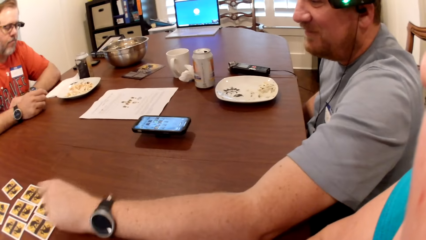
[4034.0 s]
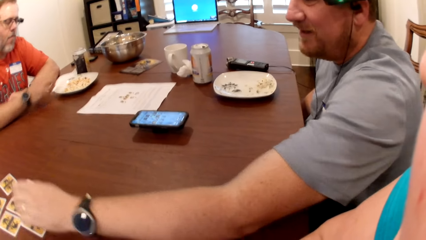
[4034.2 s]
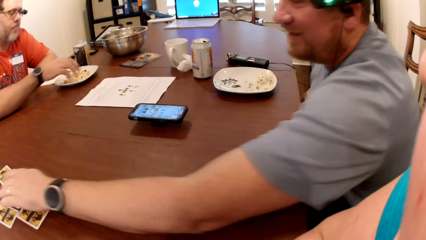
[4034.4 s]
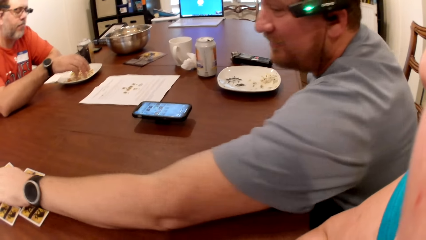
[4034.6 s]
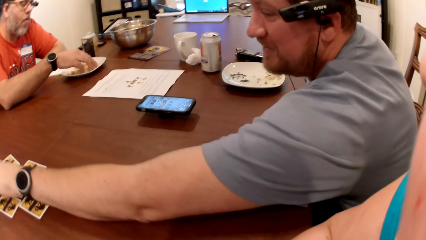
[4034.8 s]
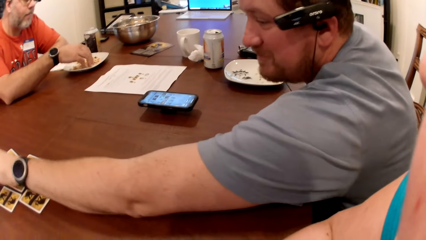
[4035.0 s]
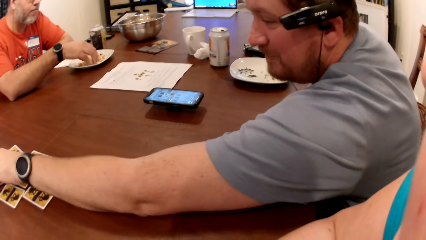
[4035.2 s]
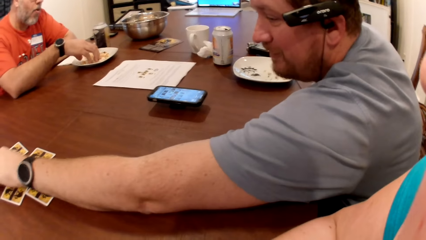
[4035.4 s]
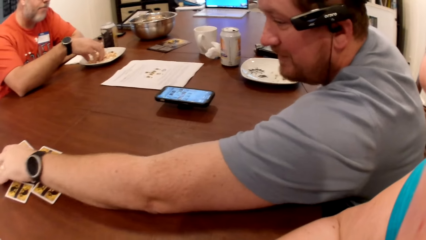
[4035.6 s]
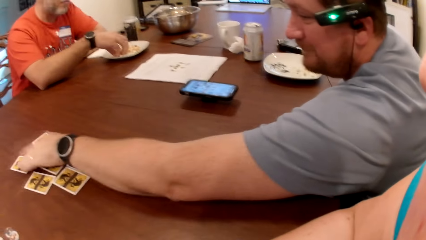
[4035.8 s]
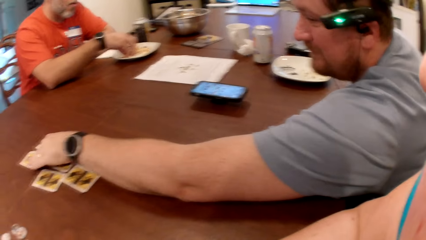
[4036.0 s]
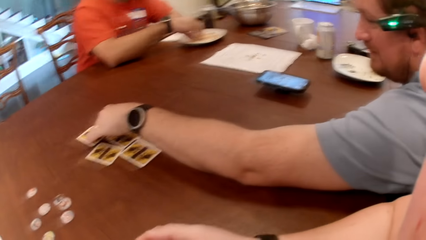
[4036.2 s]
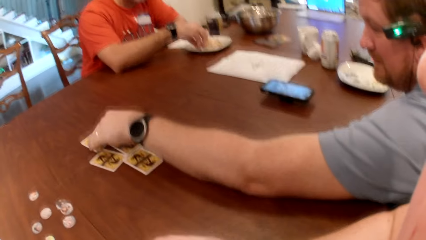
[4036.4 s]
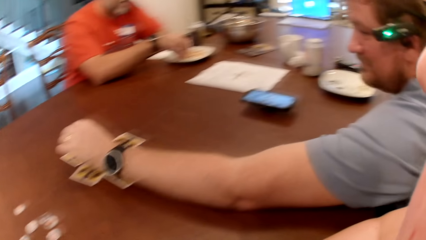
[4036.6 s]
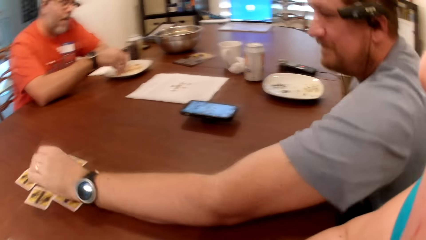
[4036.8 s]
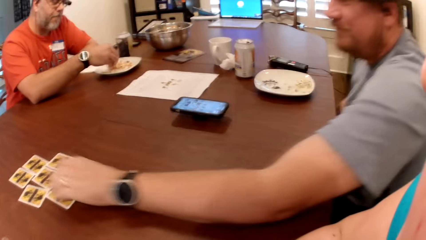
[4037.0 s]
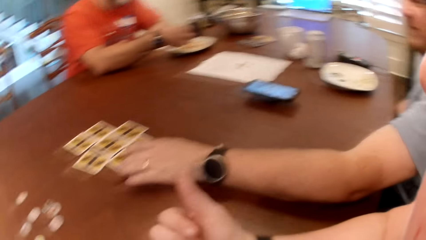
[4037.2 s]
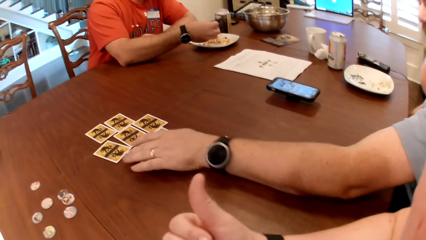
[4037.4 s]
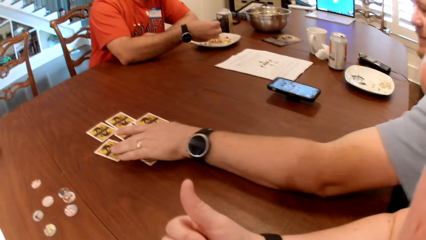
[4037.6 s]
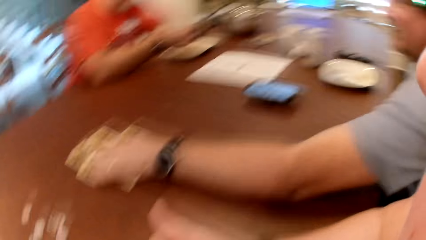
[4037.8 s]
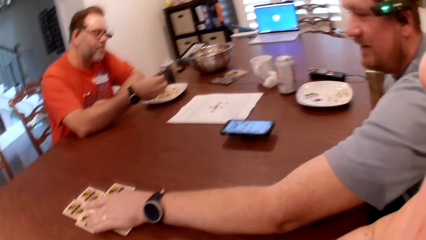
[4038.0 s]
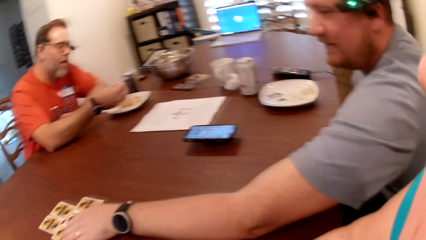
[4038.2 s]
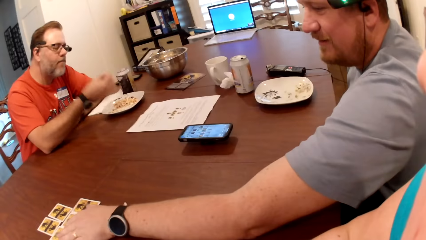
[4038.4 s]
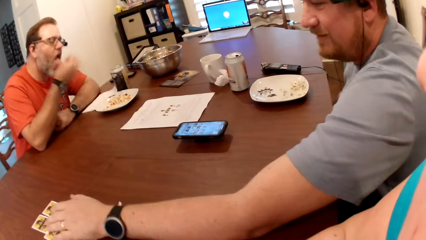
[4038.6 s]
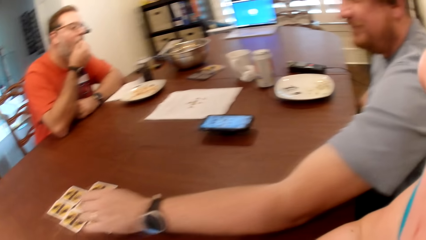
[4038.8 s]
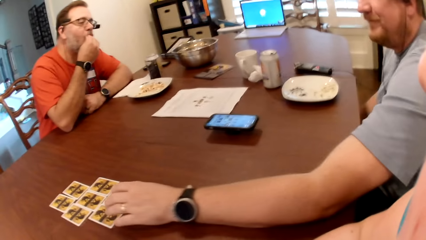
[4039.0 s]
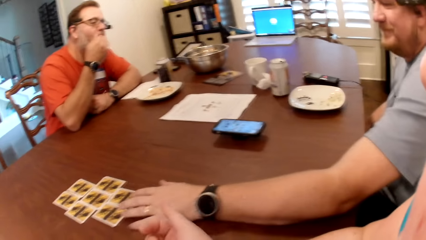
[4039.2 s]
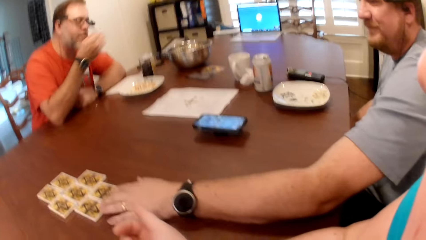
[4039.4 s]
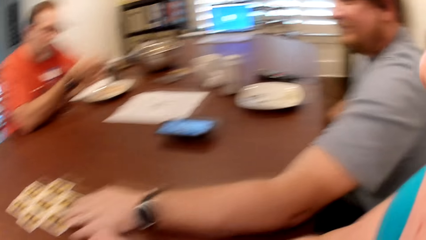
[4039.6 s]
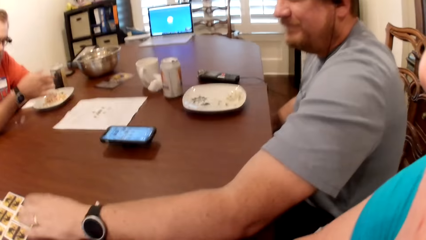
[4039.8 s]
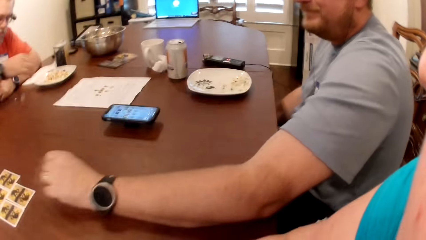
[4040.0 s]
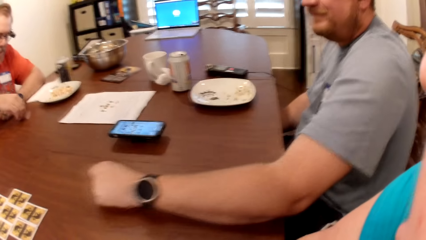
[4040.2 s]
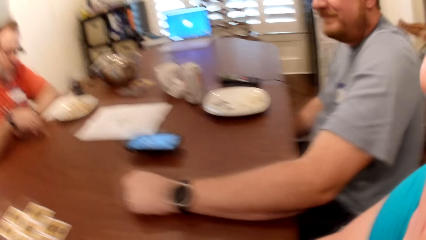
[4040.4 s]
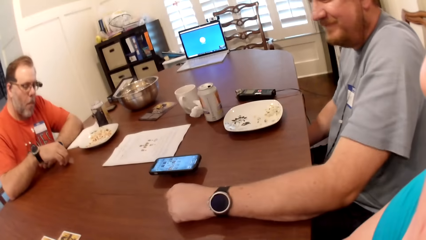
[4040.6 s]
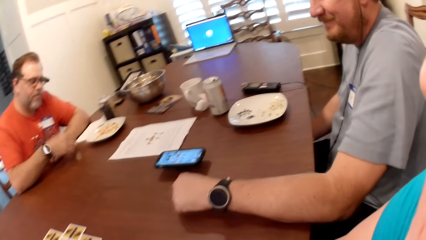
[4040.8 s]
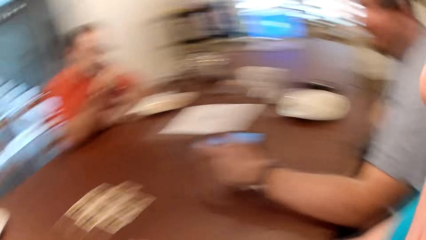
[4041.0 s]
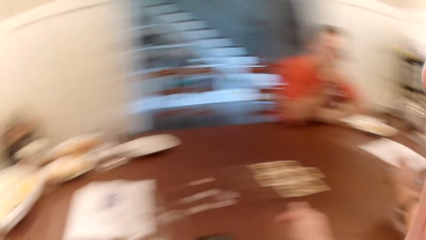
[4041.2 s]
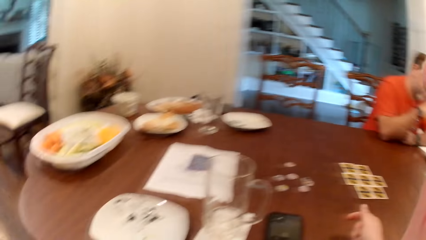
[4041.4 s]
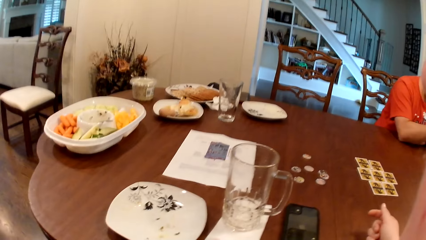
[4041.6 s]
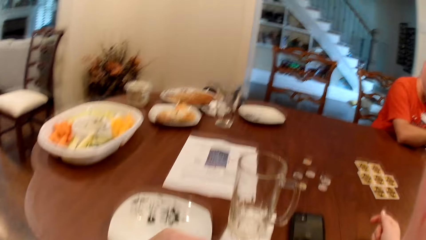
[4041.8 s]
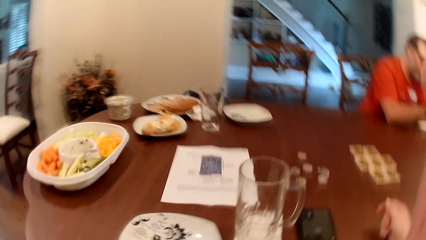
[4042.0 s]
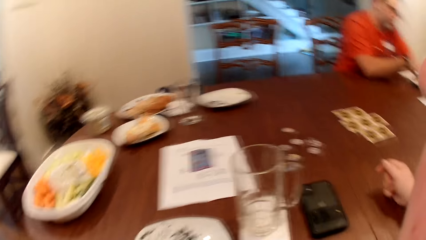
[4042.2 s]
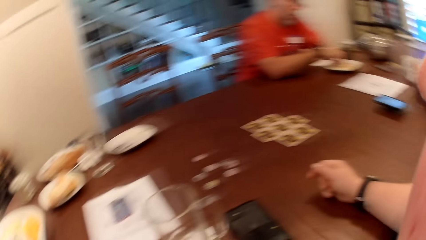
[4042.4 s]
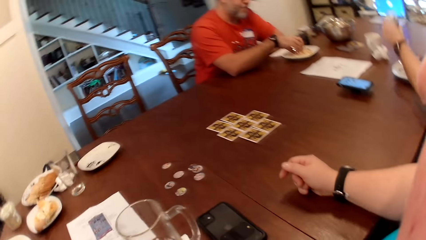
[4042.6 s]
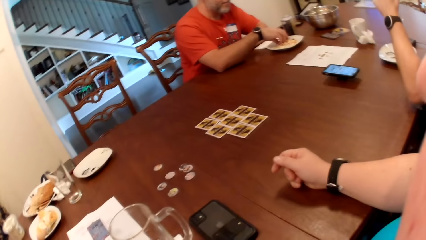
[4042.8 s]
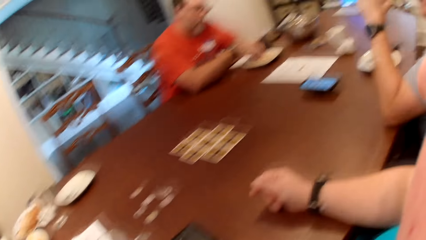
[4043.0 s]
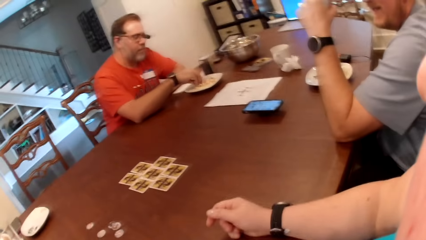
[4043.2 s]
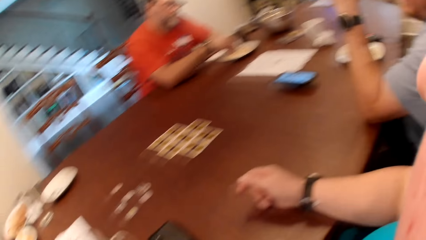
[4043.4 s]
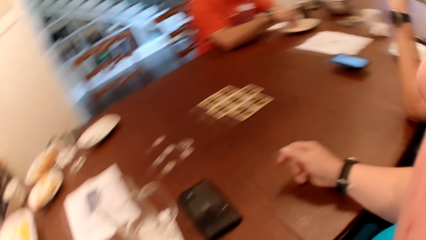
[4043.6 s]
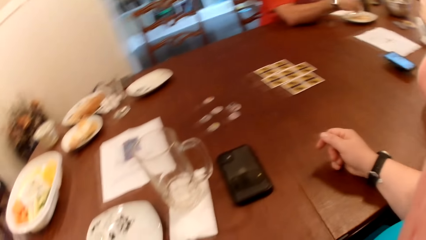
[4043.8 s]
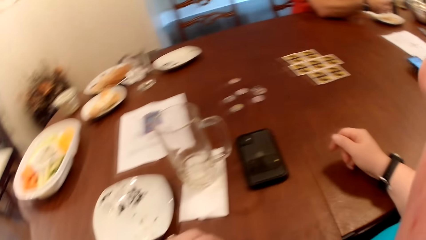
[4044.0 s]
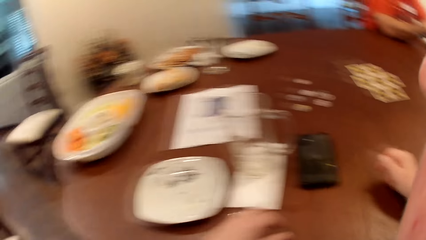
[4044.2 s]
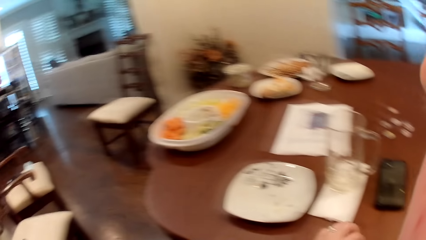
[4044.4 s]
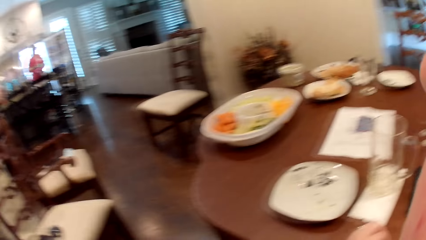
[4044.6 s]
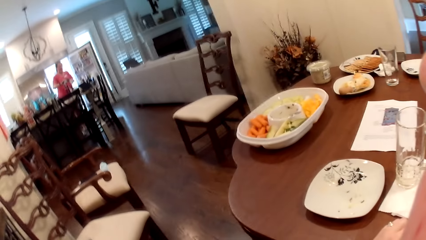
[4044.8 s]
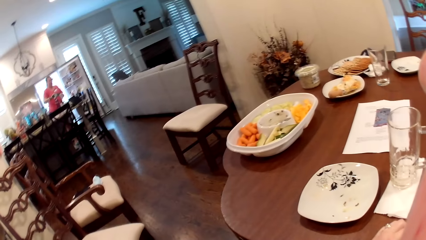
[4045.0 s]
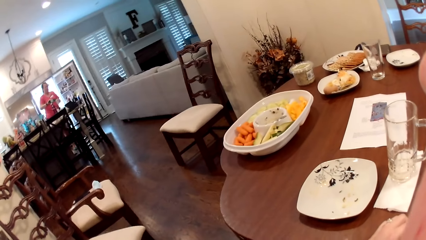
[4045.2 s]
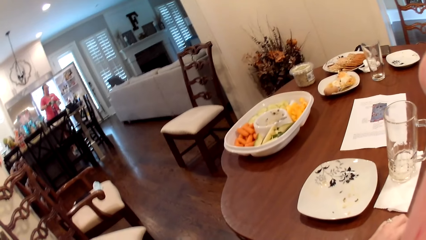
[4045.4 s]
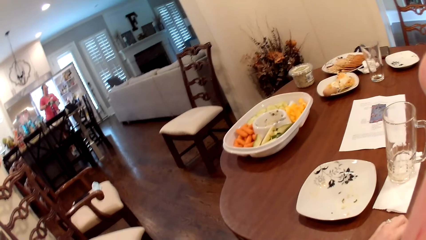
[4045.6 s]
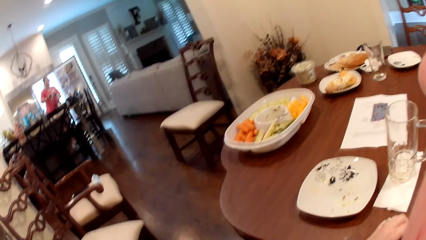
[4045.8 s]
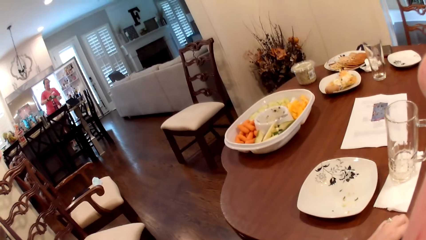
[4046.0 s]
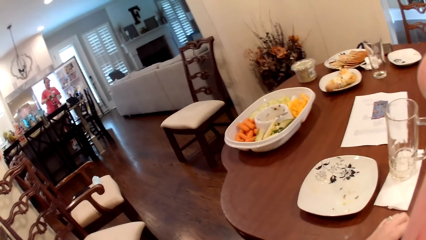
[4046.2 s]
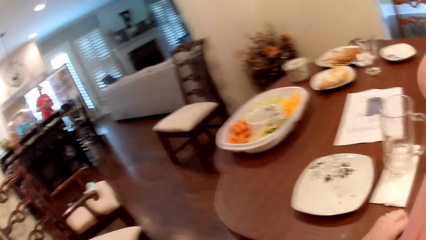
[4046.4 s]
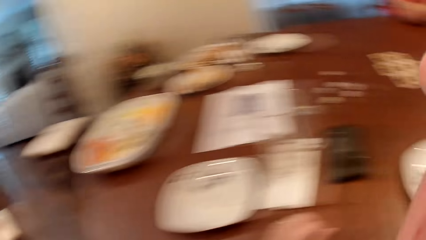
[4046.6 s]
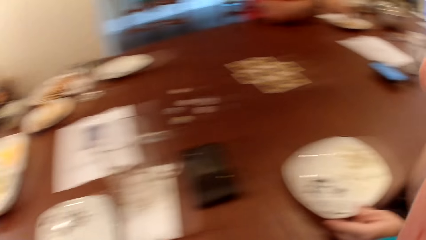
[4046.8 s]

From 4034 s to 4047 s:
A man eats popcorn from the plate of popcorn with his right hand. A person holds a card on the table. The man eats popcorn from the table with his right hand. The camera wearer turns around.

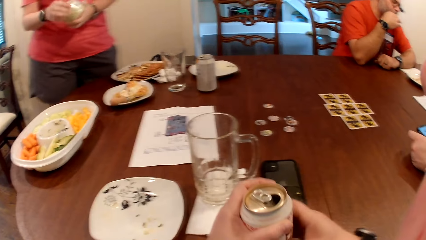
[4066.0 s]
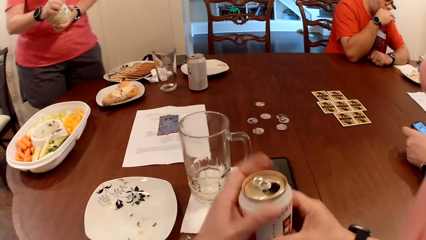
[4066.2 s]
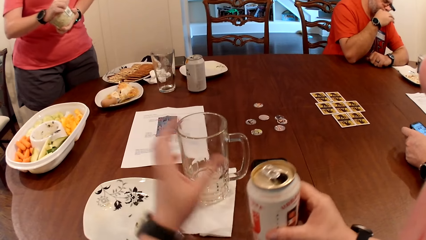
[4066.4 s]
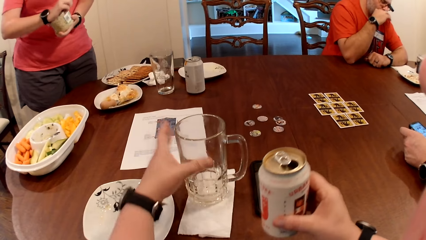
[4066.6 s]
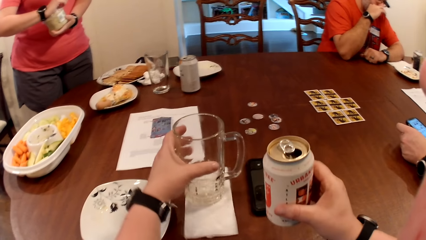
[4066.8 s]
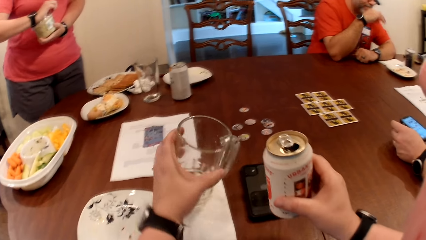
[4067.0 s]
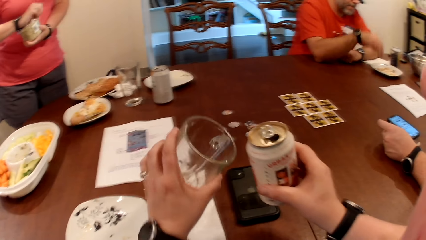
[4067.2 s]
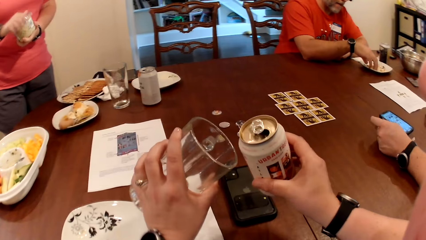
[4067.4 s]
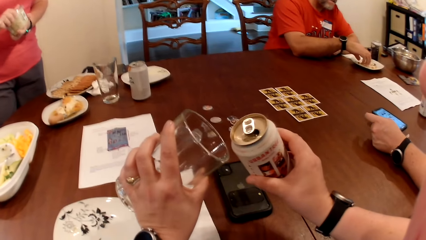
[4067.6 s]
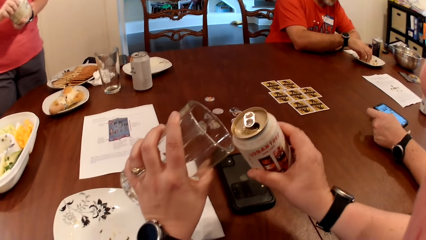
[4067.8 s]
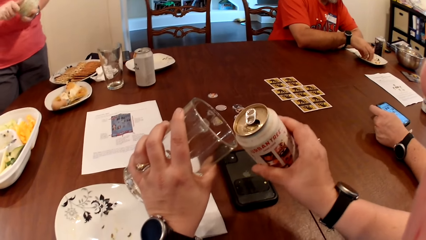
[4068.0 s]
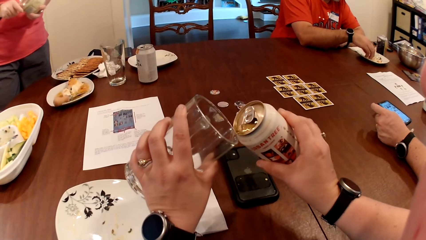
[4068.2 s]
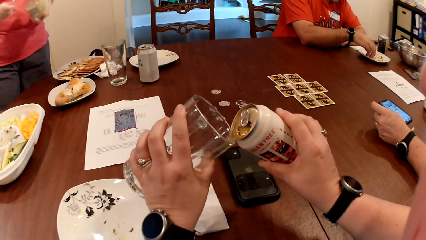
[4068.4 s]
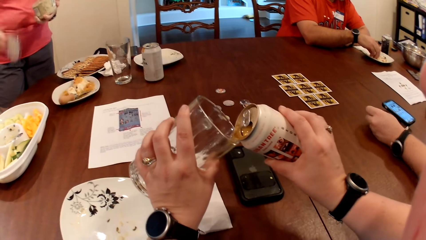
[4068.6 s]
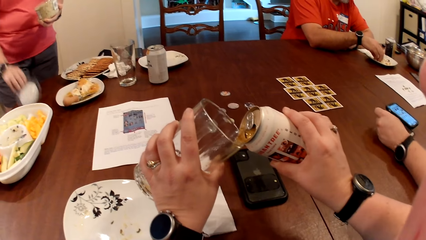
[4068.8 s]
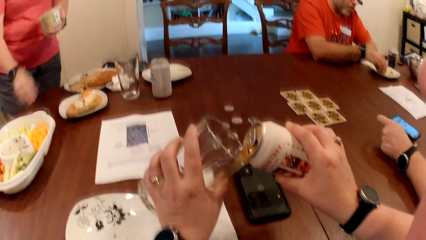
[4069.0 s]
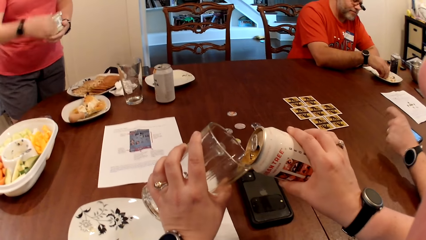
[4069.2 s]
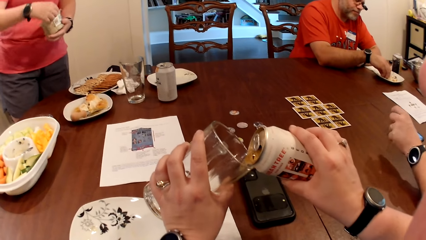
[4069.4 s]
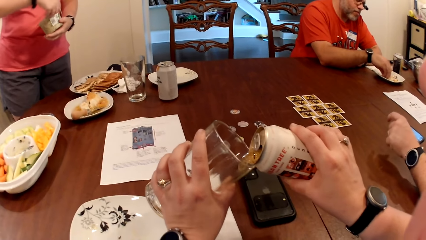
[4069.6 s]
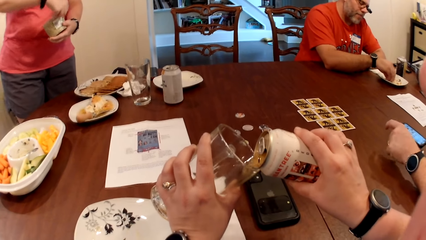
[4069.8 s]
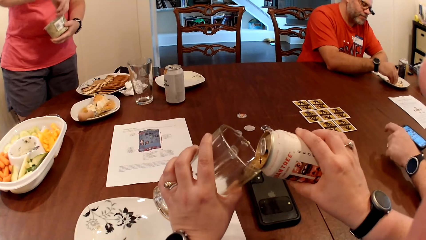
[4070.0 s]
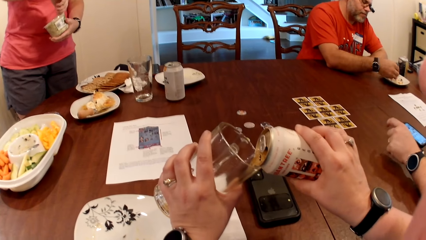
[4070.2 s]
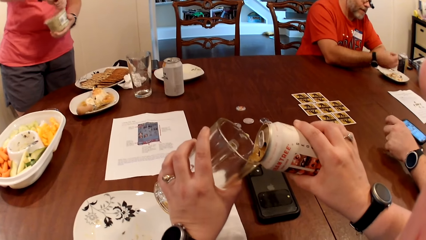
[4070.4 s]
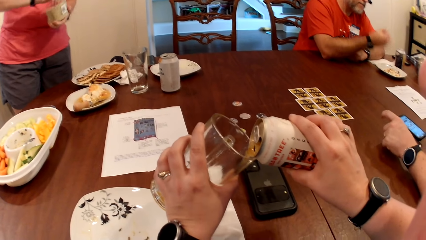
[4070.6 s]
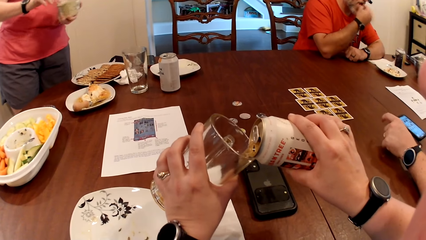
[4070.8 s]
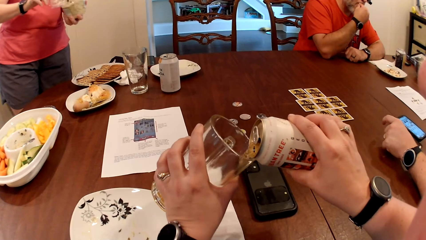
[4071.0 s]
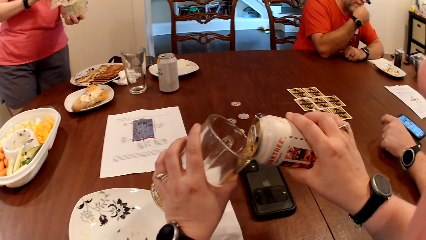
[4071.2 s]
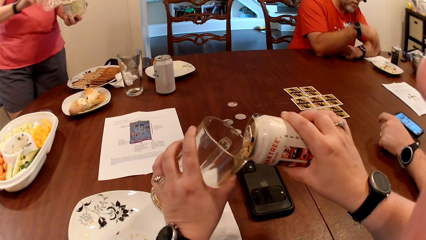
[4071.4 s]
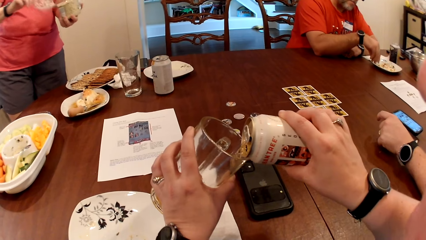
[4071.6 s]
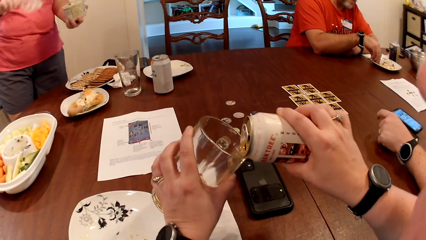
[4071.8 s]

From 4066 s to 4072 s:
The camera wearer passes the can bottle from her left hand to her right hand. A woman opens the container in her left hand with her right hand. The camera wearer picks up a glass cup from the table with her left hand. A man takes some popcorn from the plate on the table with his right hand. The camera wearer pours drink in the cup in her left hand from the can bottle in her right hand. Another woman places a cover on the table with her right hand. The man takes some popcorn from the plate on the table with his right hand. He eats the popcorn in his right hand. He eats it again. The other woman removes a nylon from the container in her left hand with her right hand.
